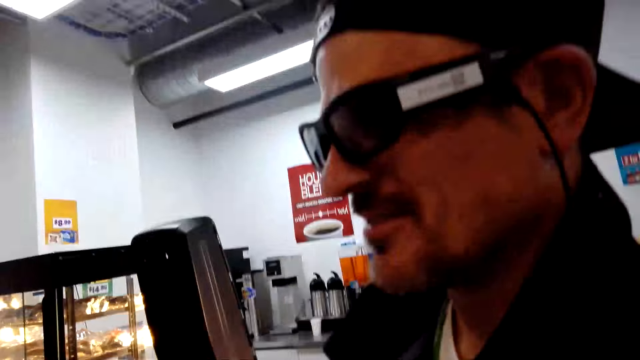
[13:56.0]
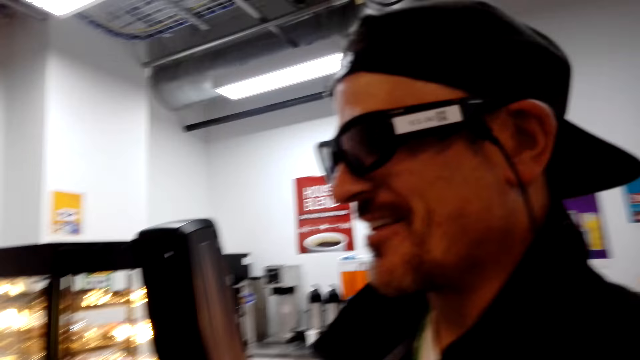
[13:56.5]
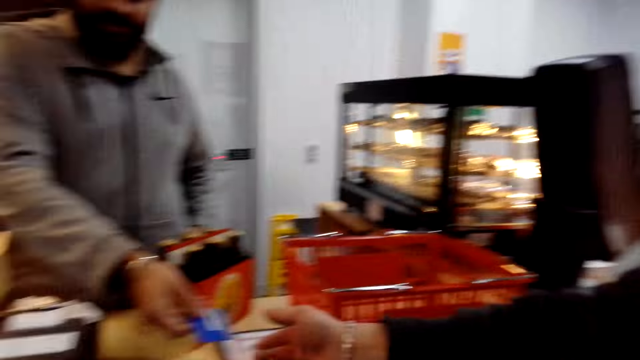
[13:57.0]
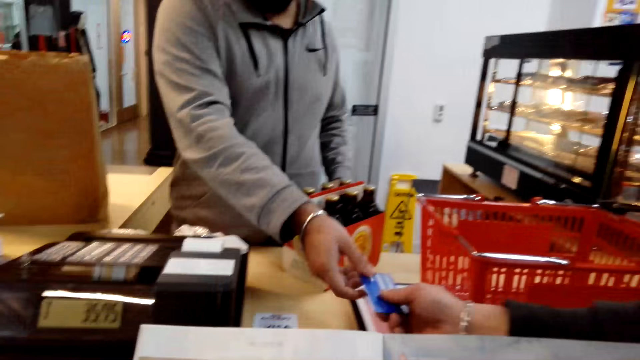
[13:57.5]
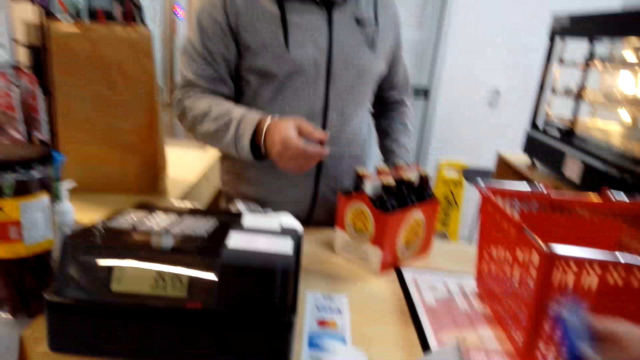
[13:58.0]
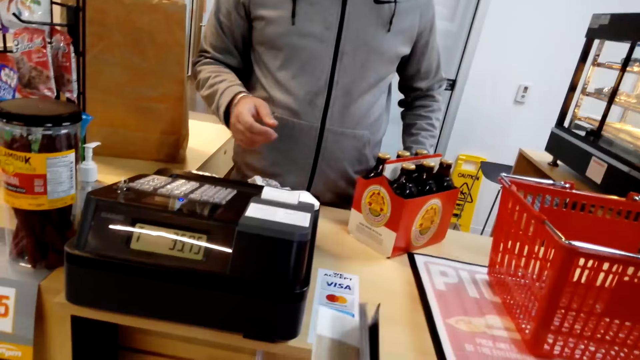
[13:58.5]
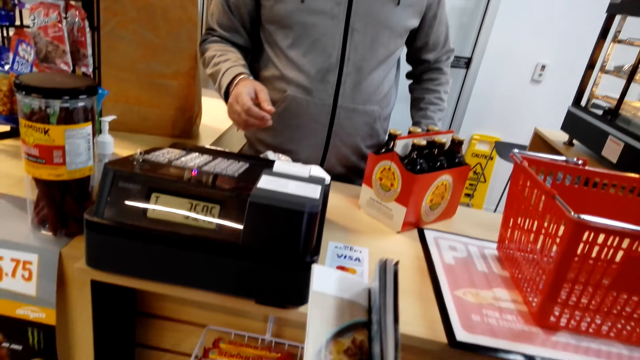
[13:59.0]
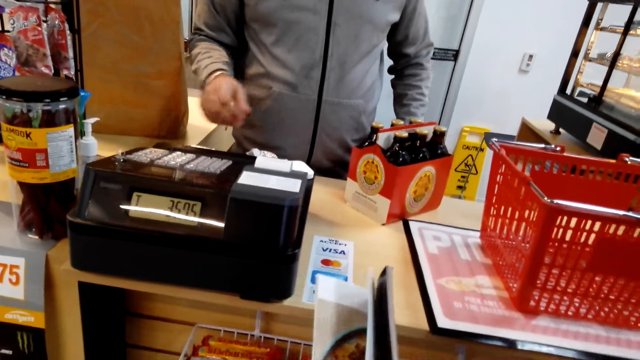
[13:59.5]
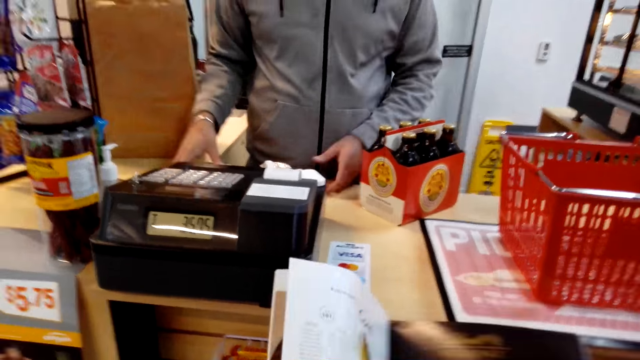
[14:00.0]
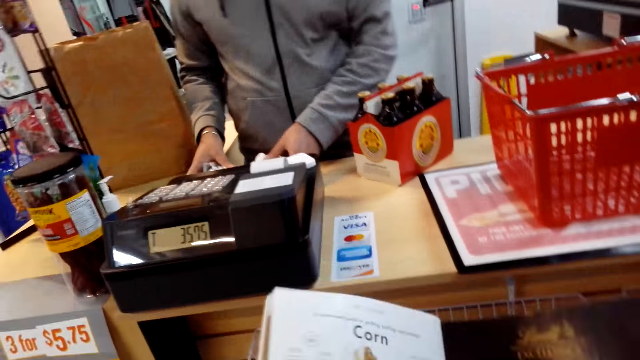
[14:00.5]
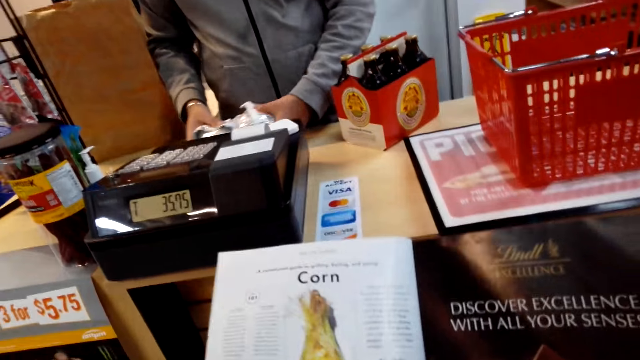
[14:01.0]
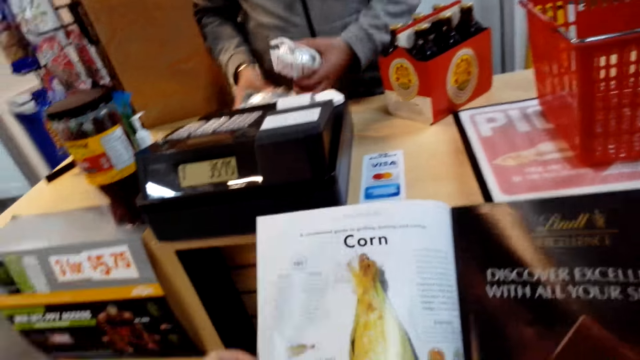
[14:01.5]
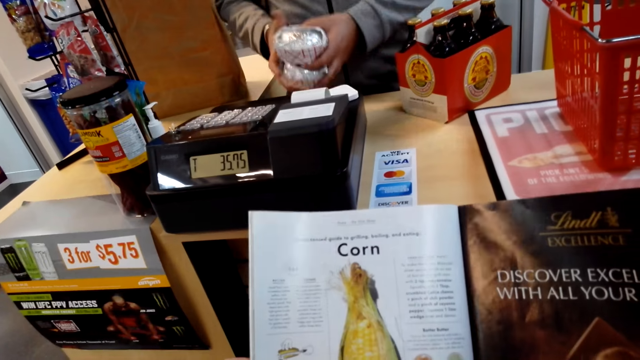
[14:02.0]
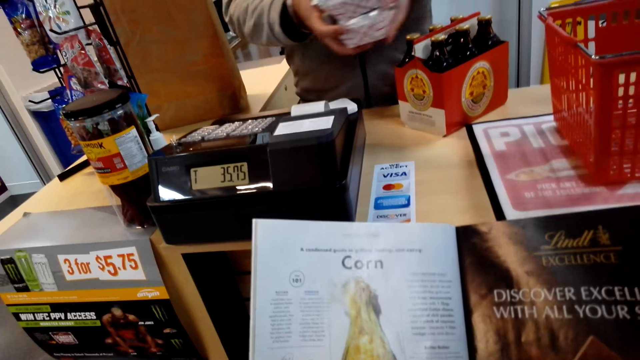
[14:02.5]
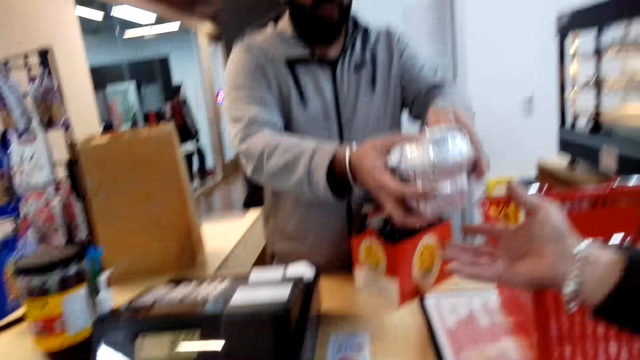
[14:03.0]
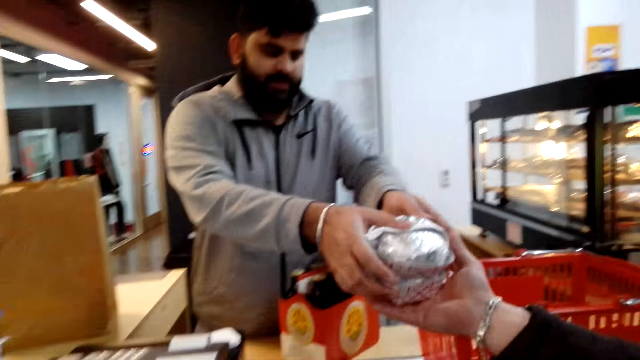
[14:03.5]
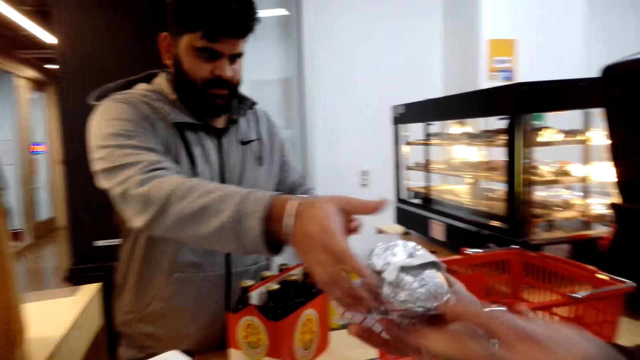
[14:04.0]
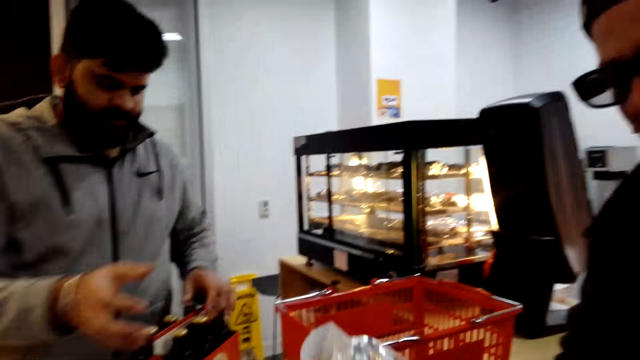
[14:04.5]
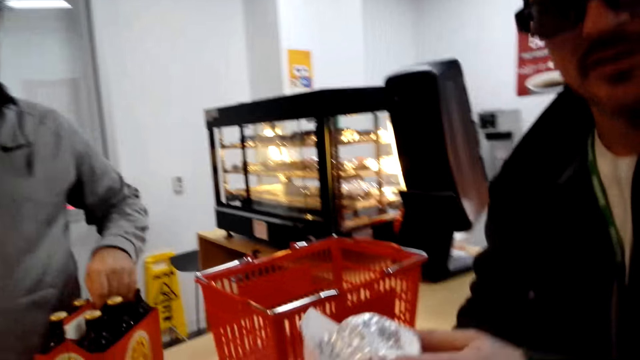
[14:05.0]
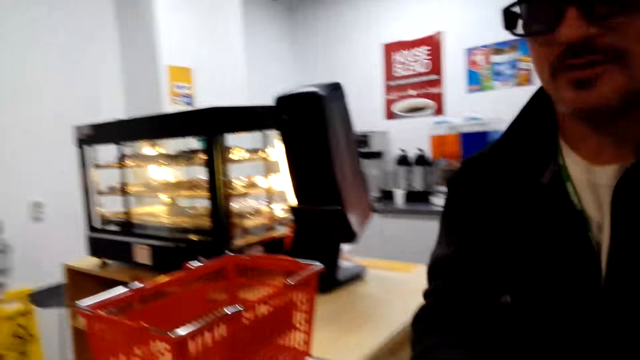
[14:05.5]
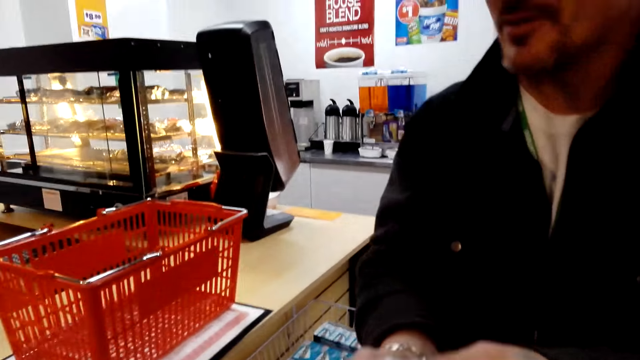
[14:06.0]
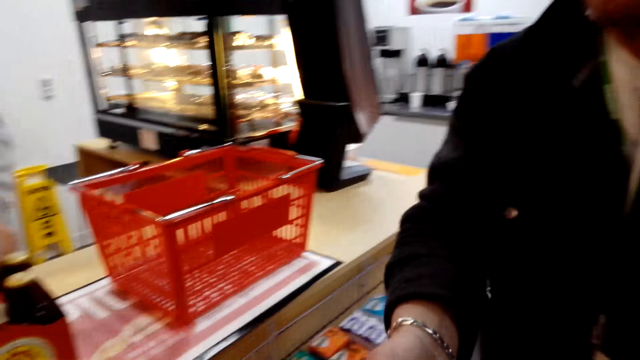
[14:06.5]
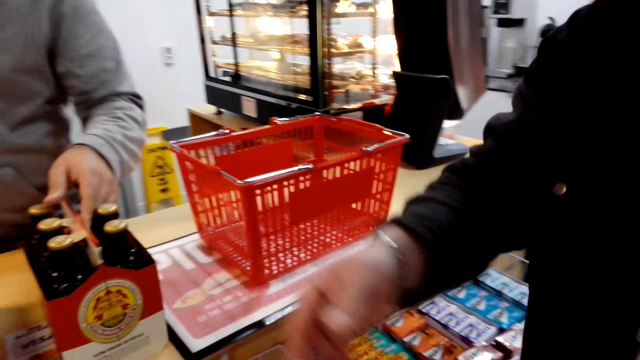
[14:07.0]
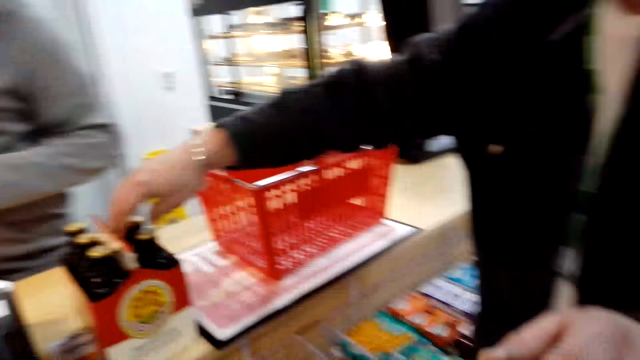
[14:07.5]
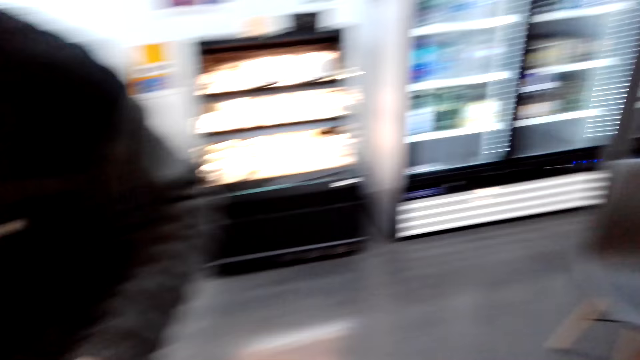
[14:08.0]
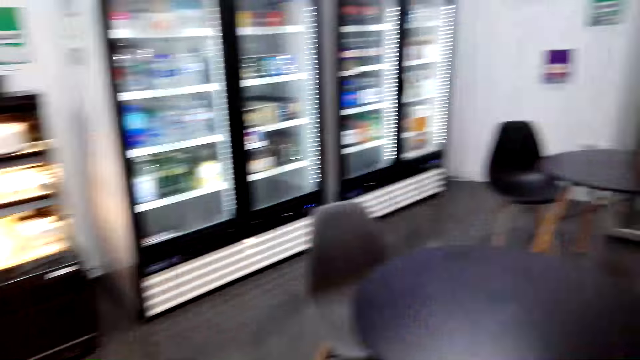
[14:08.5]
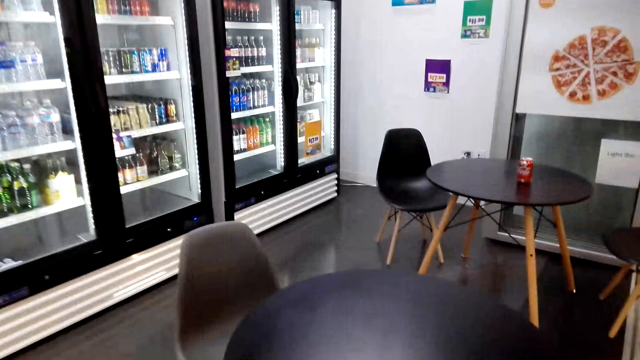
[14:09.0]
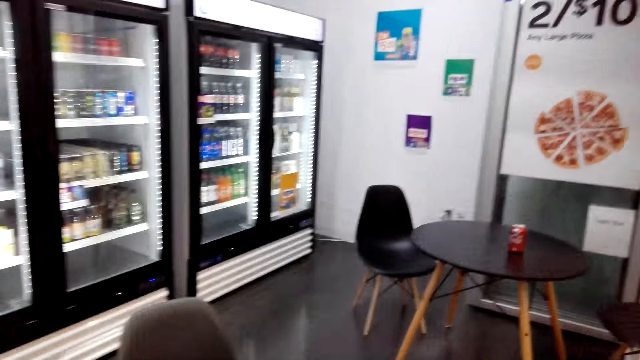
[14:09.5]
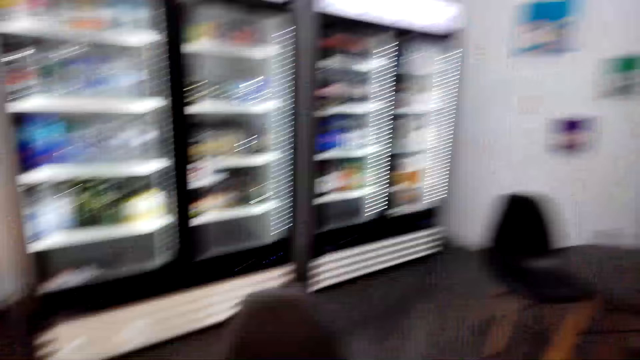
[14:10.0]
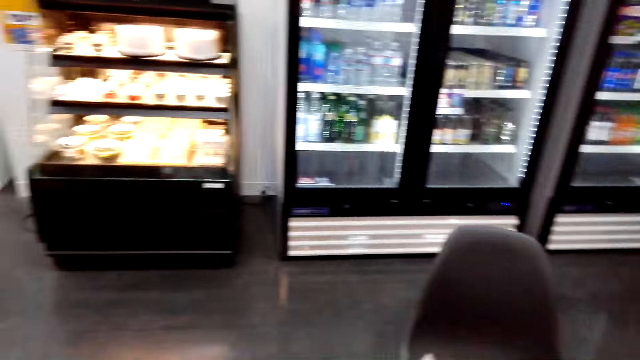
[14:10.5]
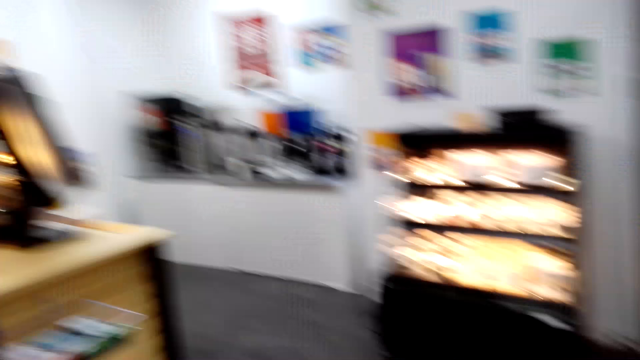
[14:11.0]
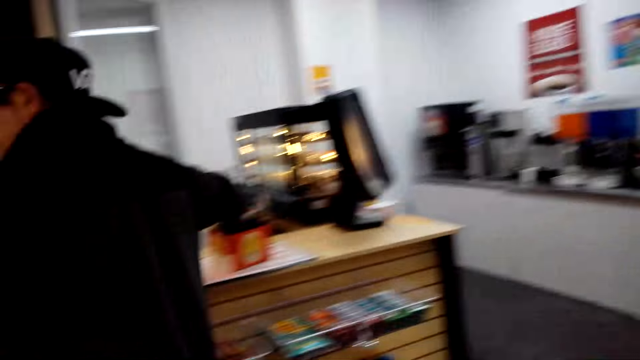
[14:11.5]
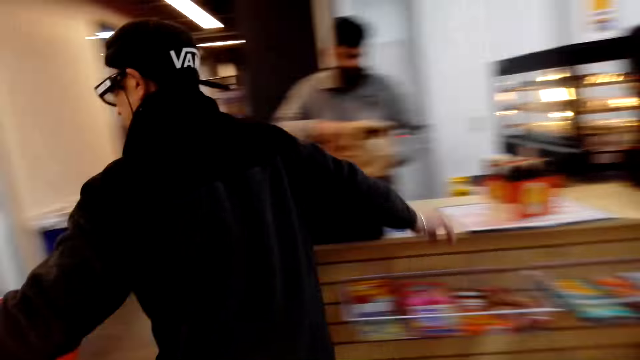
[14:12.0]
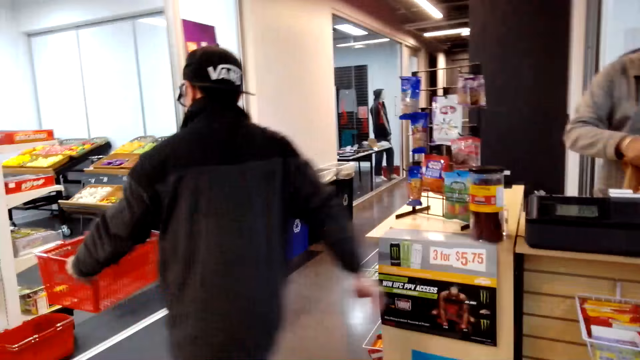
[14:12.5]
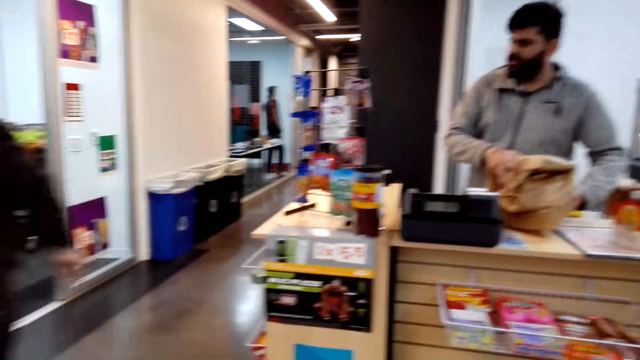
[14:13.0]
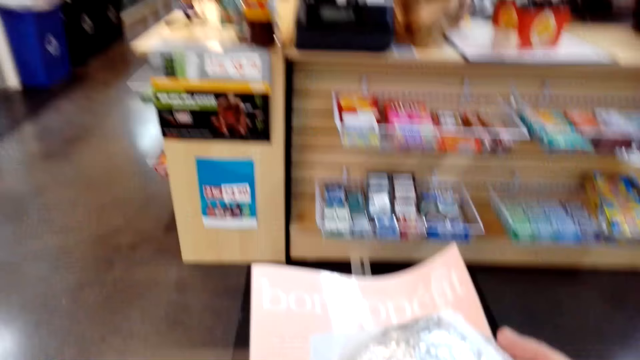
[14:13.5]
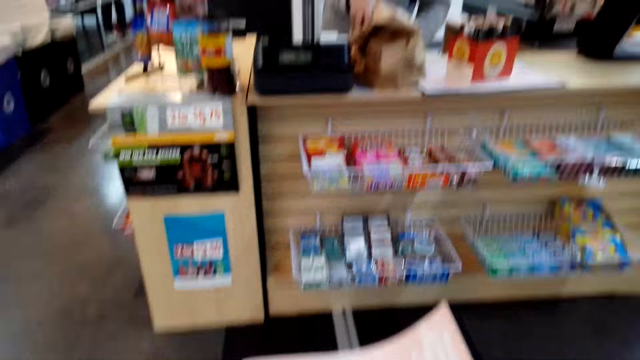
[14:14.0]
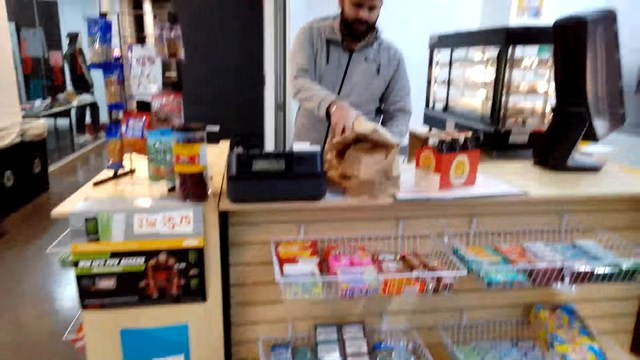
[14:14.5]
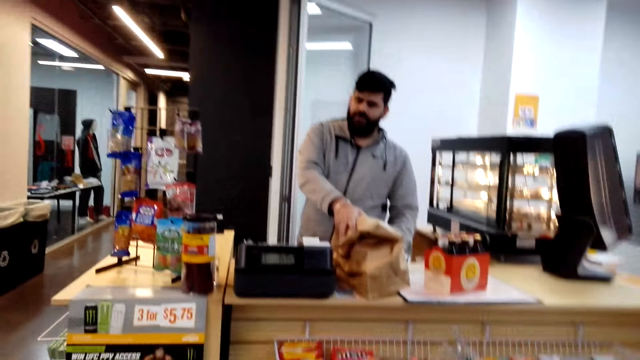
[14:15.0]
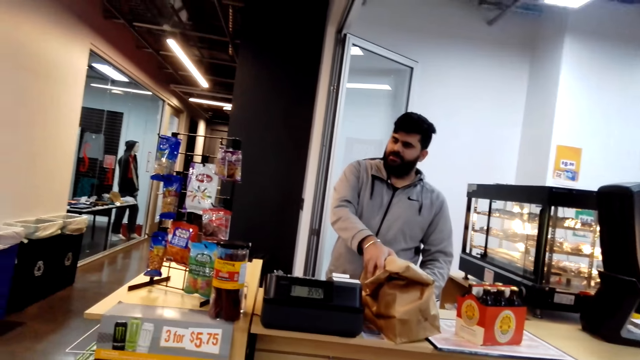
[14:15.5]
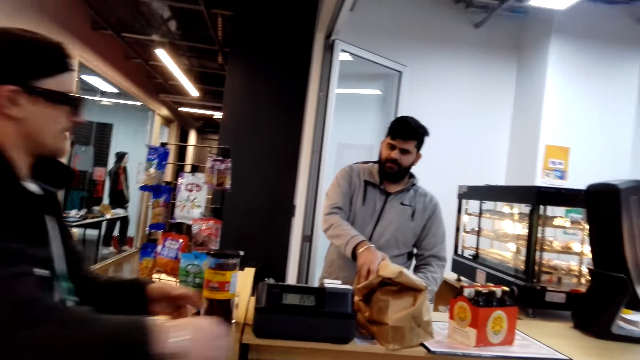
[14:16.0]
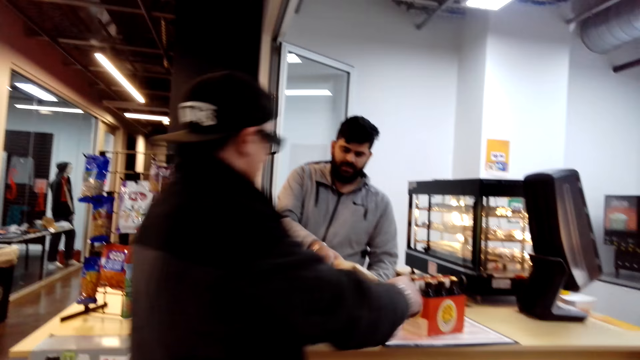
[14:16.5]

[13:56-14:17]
The camera wearer looks around. A cashier gives the visa card to a man. The camera wearer peruses a book and flips the page. The cashier picks up the items or paper and hands the items to the man. The man converses with the camera wearer. The camera wearer walks around the room and looks around. The man walks around and puts the basket on the floor. The camera wearer looks around. The man walks around. The cashier puts the items on the counter. The man picks the paper from the cashier.
